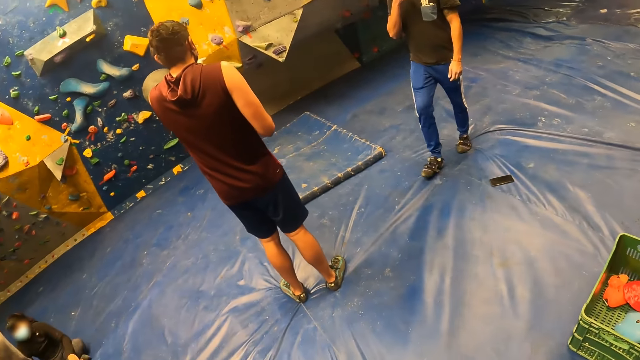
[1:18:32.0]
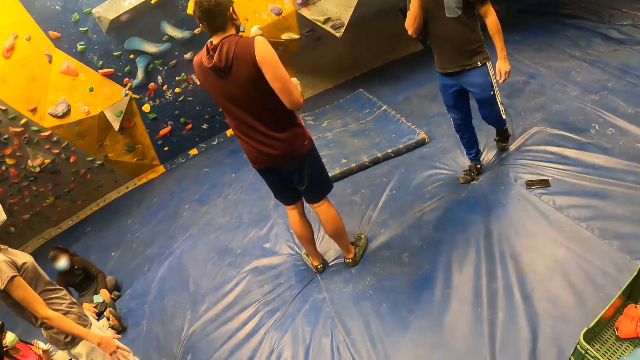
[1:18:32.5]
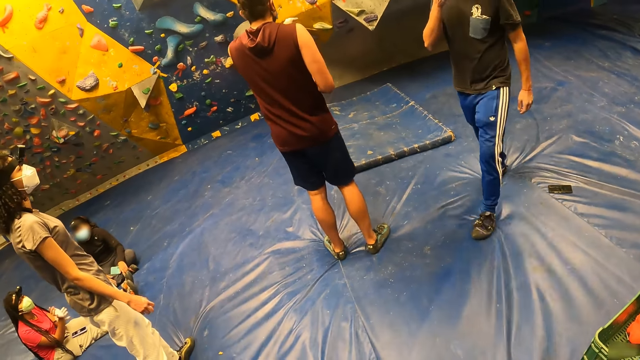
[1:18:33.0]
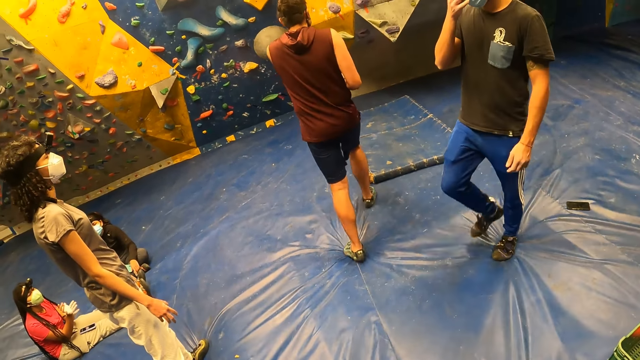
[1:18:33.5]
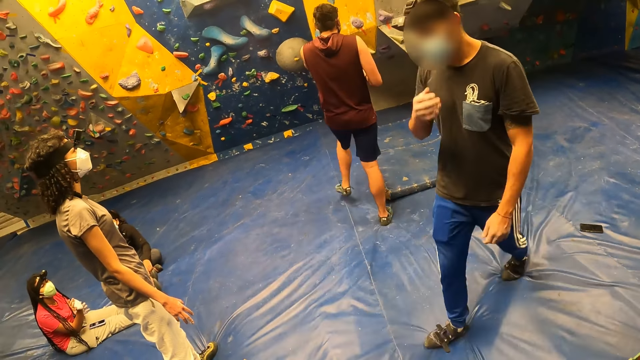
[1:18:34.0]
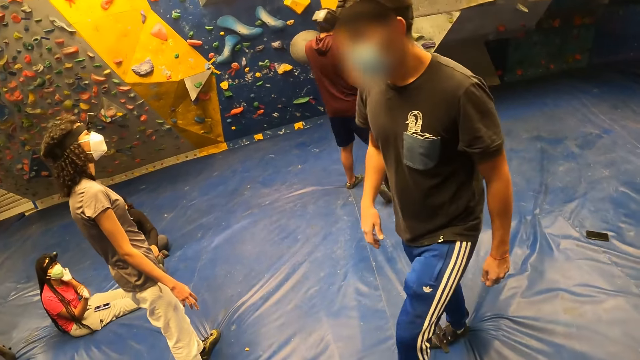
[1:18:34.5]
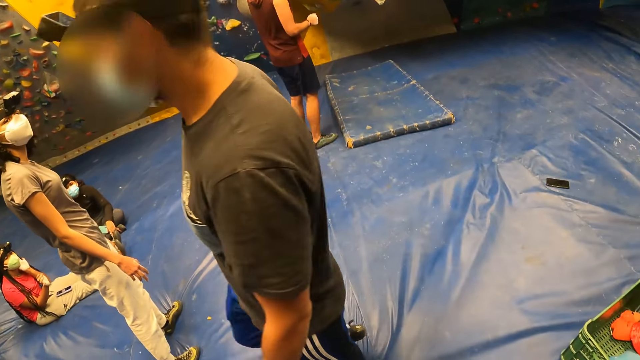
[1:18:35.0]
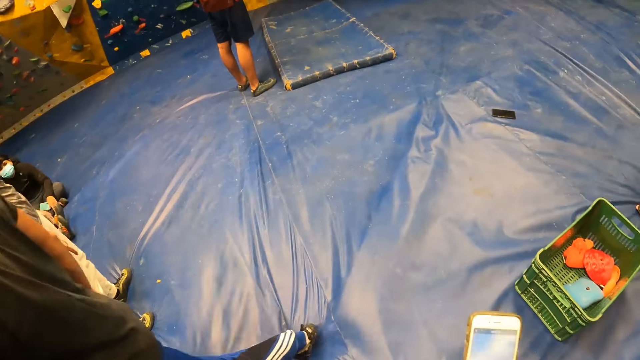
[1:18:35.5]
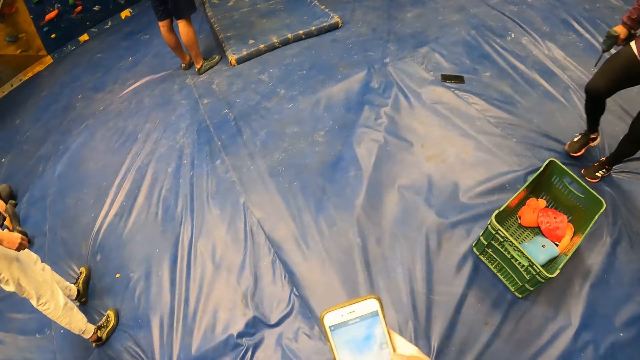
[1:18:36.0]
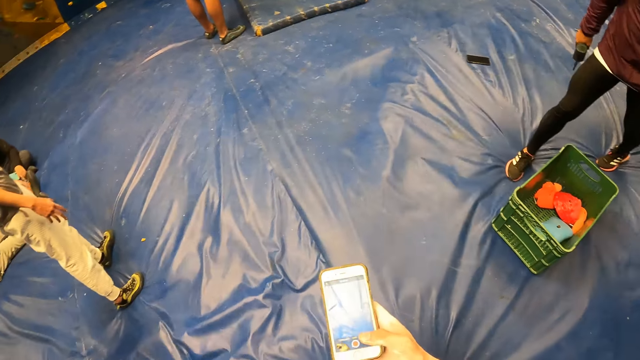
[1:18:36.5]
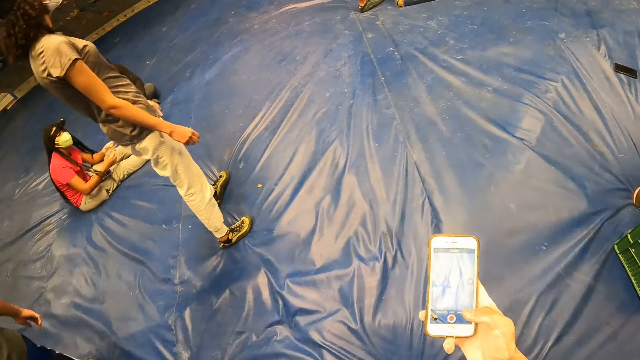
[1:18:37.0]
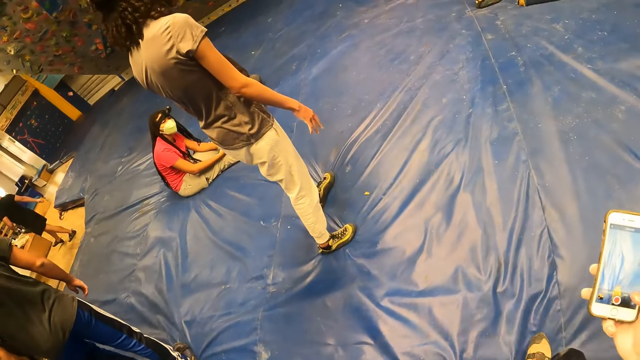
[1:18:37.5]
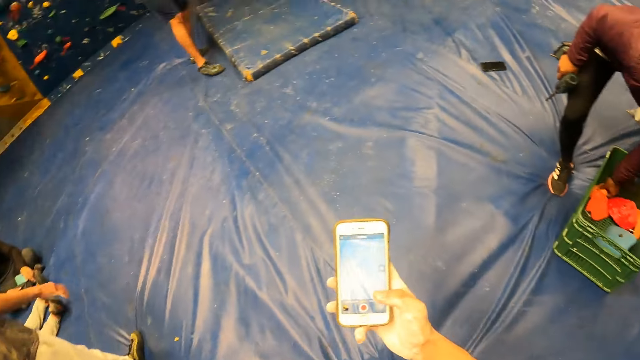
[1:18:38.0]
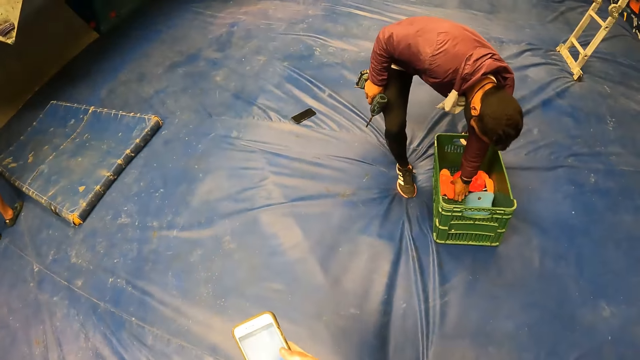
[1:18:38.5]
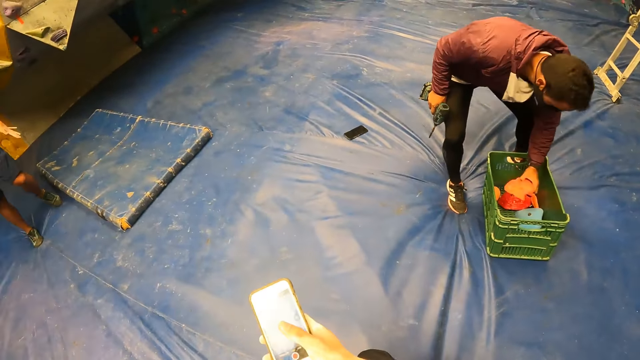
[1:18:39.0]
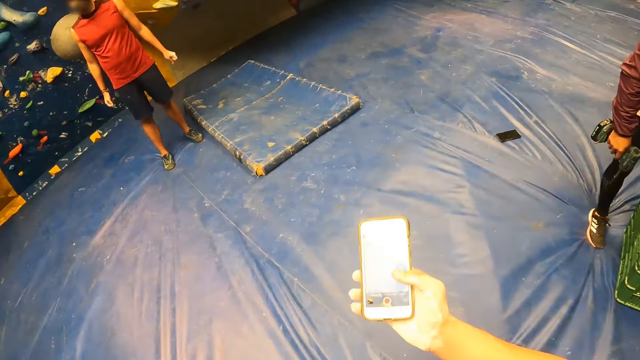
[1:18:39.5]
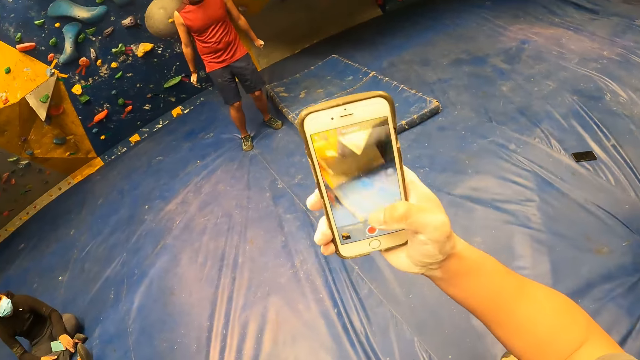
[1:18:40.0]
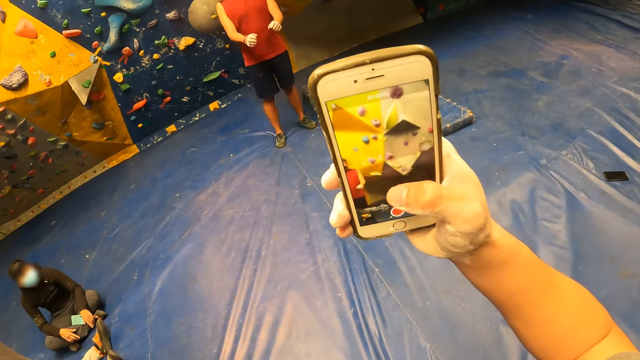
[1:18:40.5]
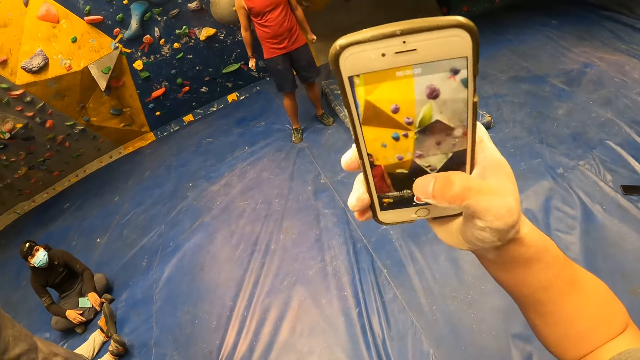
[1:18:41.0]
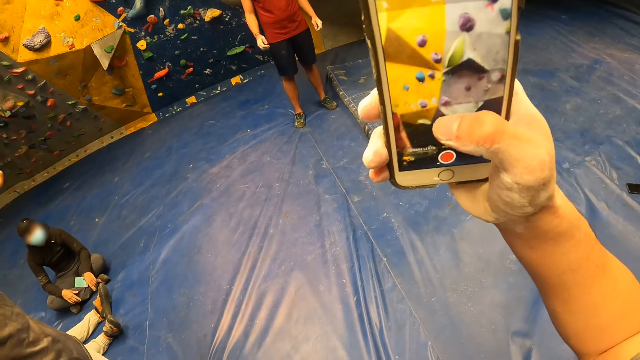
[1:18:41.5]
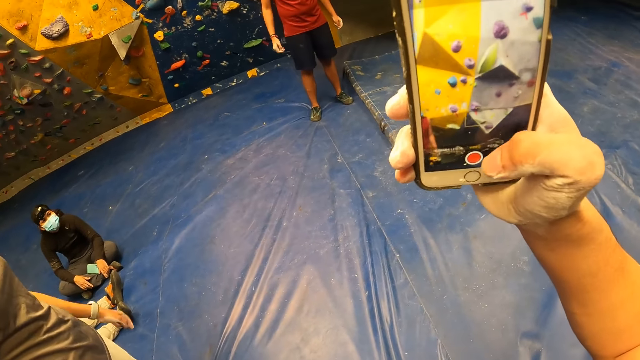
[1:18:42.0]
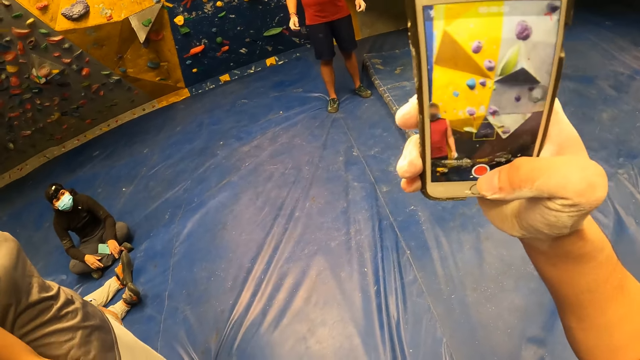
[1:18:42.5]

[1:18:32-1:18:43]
The camera wearer looks around. They use the phone. A man takes a cap from a crate on the mattress with his left hand.

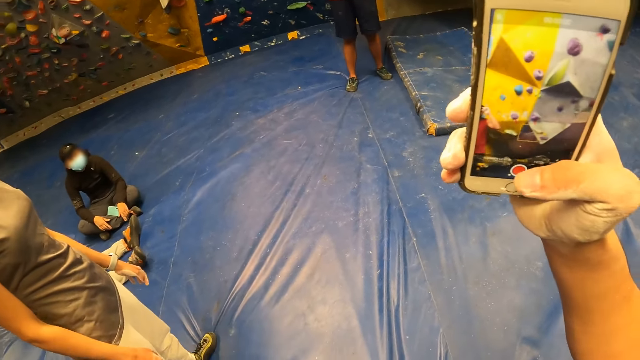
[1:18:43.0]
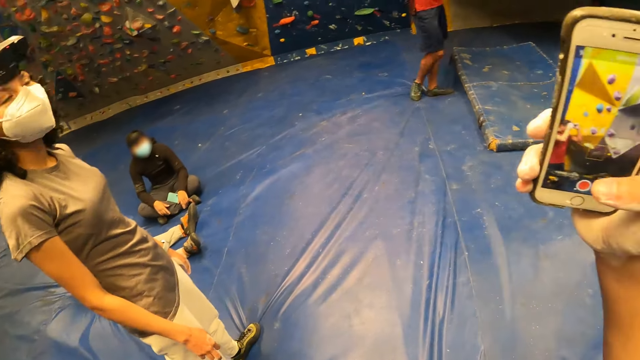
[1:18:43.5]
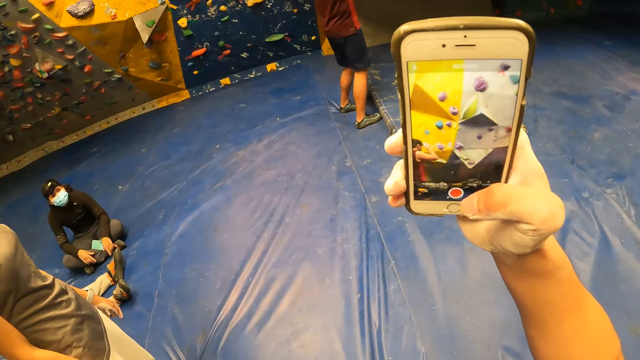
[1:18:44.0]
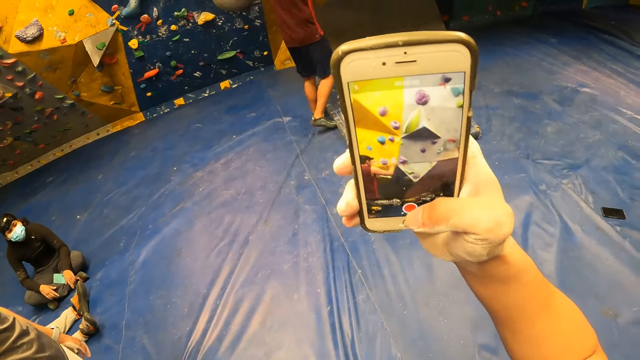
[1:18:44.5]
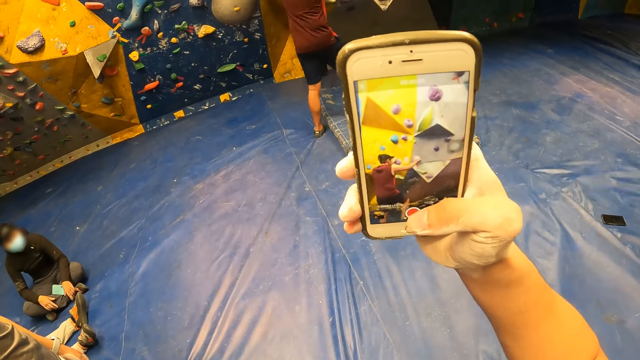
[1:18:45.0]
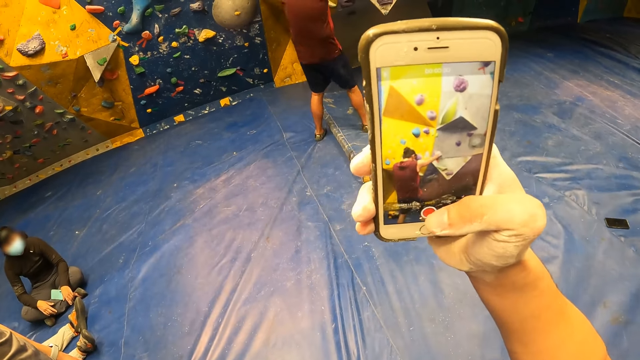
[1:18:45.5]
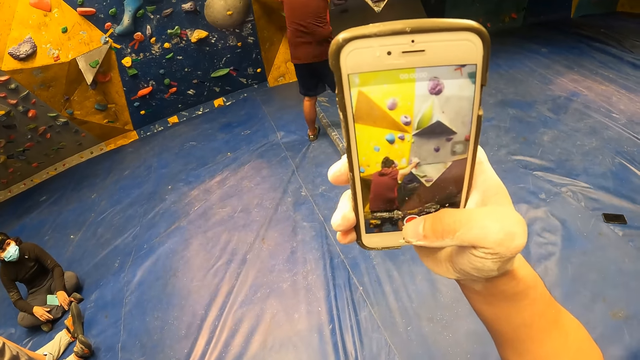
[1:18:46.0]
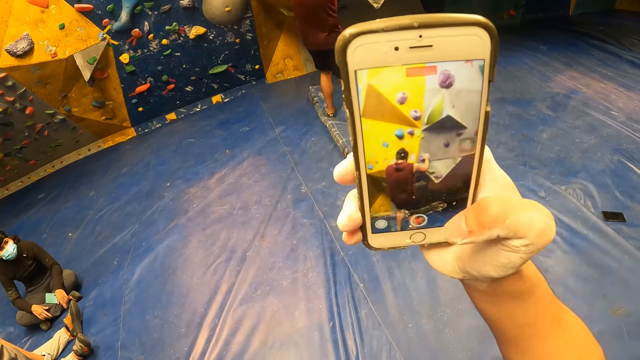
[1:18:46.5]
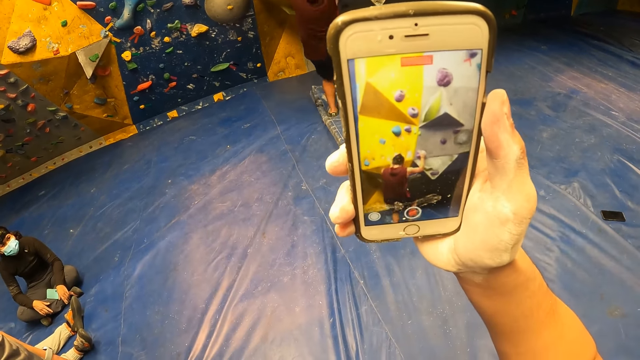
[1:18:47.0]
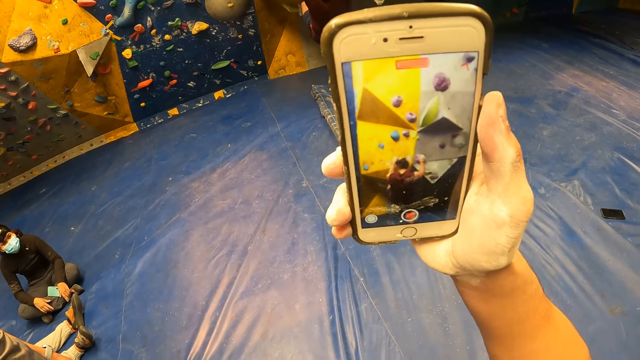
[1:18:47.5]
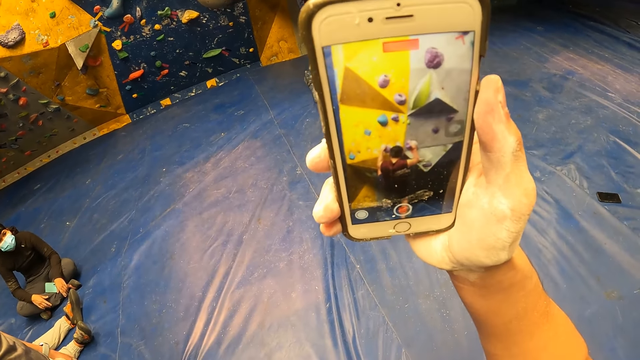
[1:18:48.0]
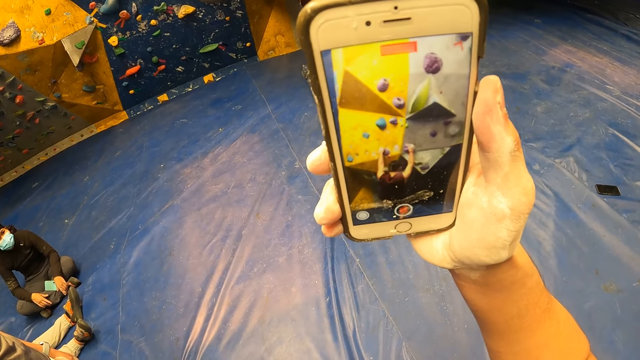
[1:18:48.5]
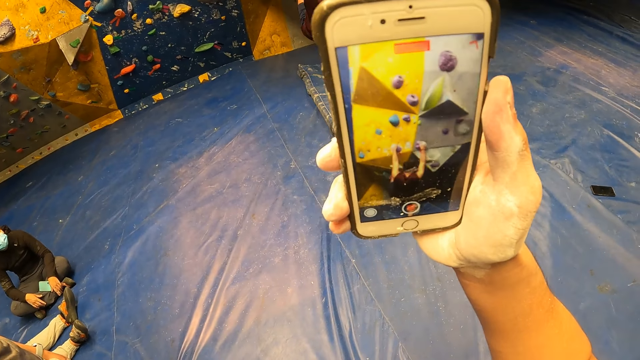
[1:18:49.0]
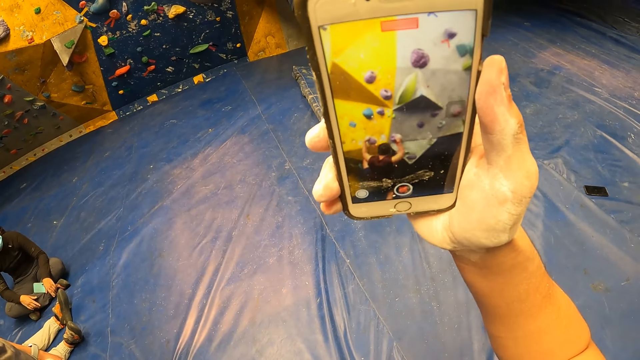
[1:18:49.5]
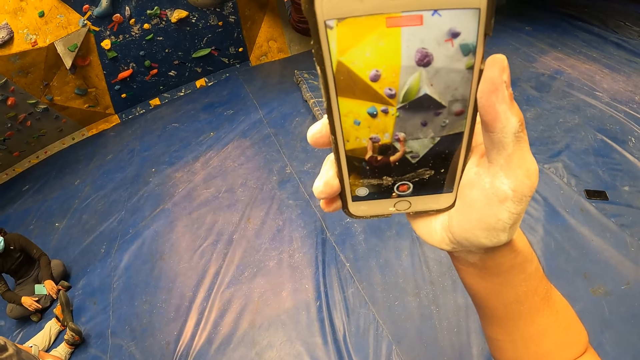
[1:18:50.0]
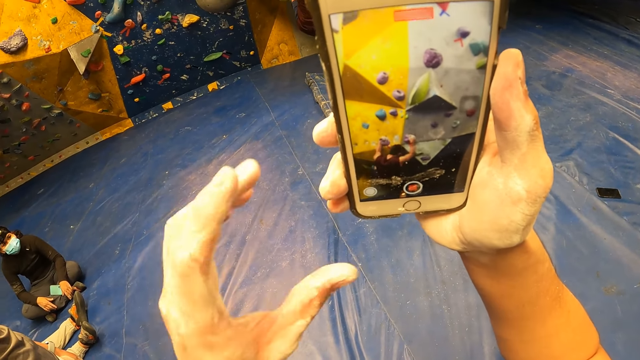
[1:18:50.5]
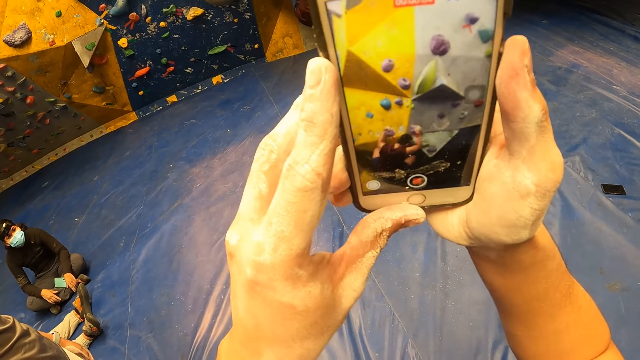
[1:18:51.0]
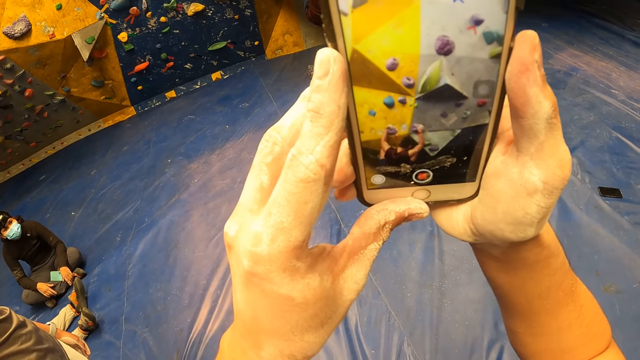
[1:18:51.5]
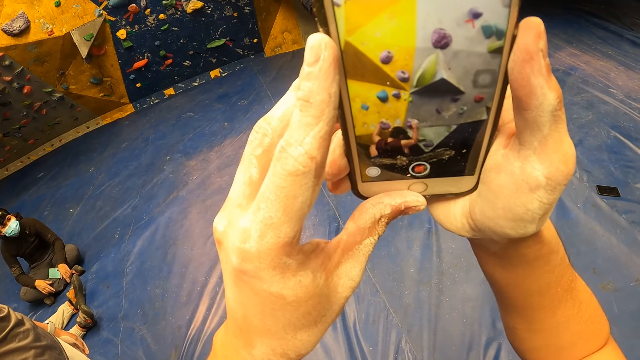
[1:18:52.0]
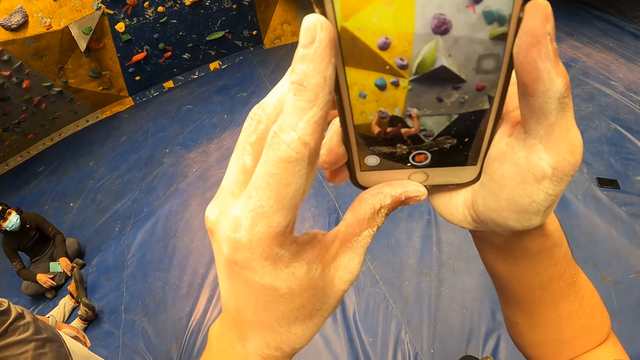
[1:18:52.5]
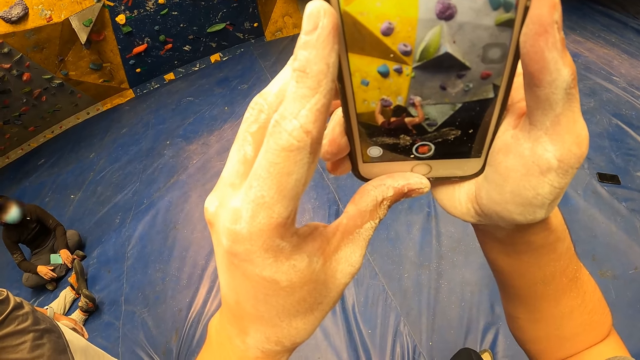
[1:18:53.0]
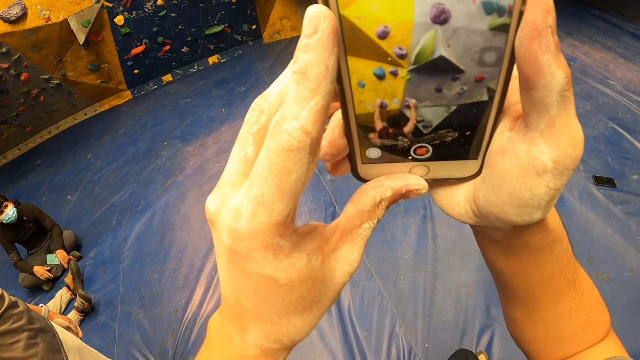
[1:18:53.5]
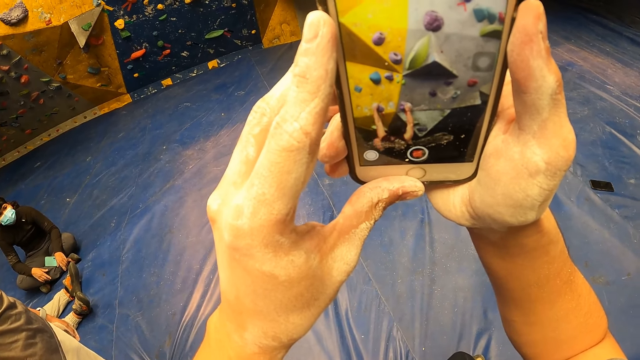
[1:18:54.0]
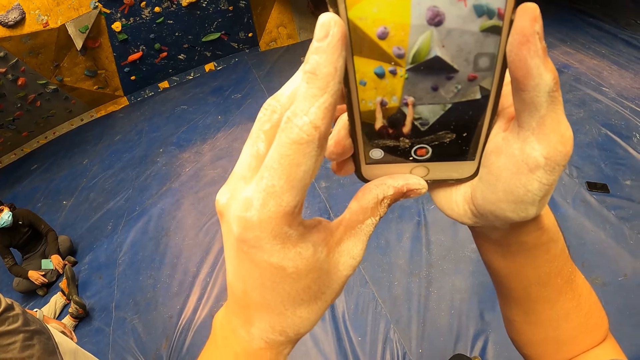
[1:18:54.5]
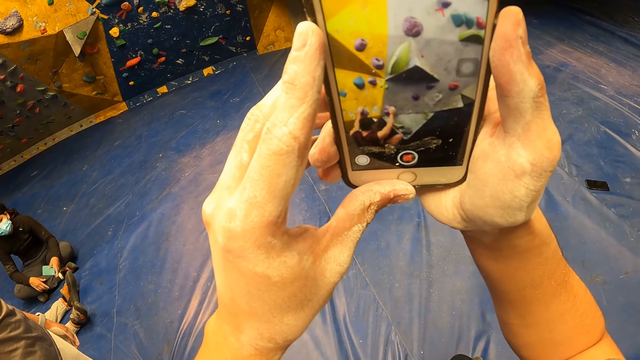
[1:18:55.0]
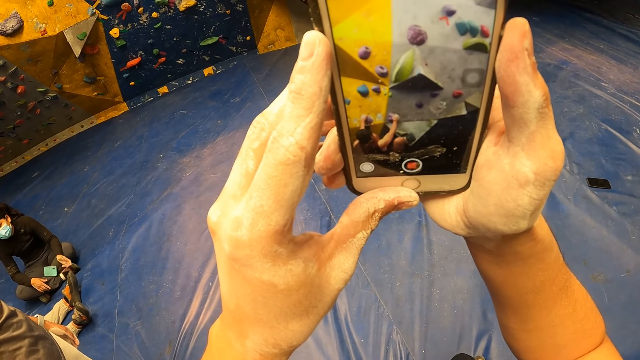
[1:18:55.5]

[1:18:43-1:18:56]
The man climbs the rock wall with both hands. The camera wearer holds the phone with both hands.
